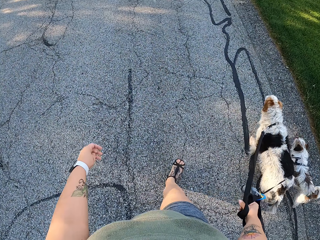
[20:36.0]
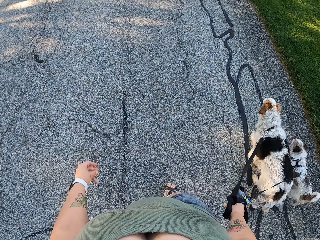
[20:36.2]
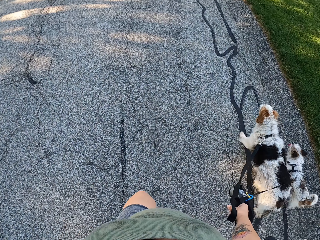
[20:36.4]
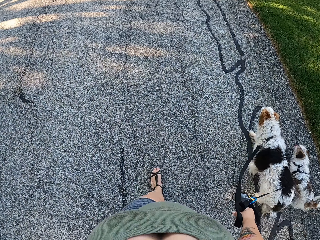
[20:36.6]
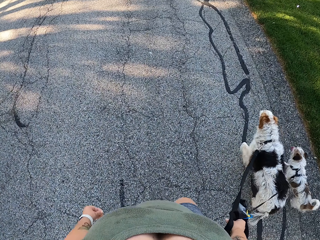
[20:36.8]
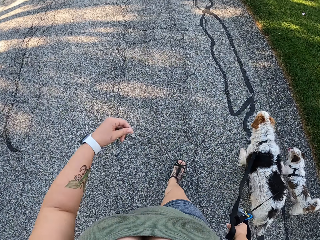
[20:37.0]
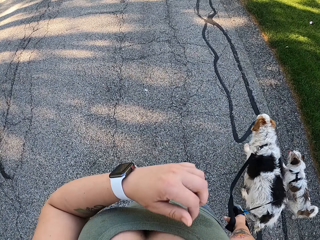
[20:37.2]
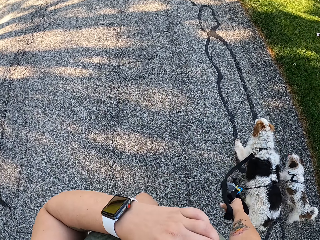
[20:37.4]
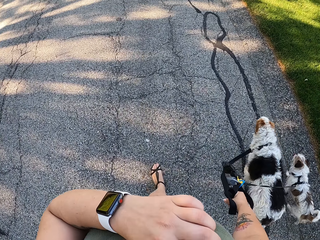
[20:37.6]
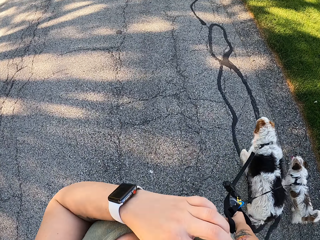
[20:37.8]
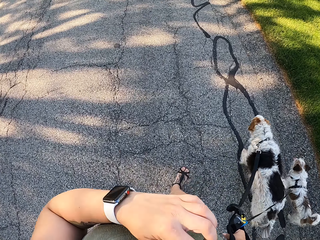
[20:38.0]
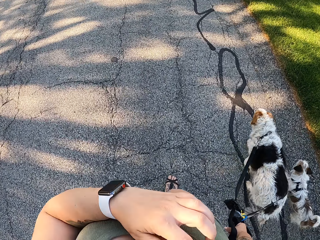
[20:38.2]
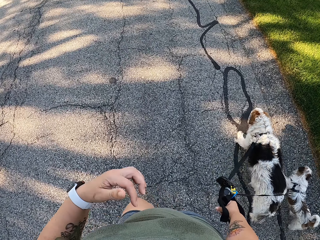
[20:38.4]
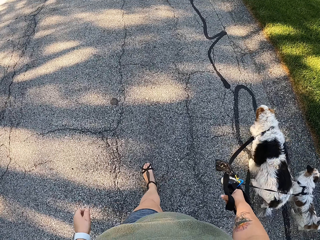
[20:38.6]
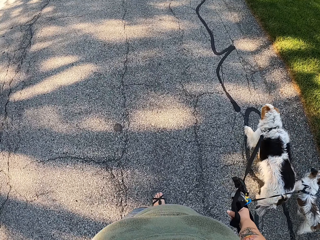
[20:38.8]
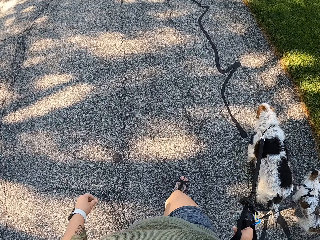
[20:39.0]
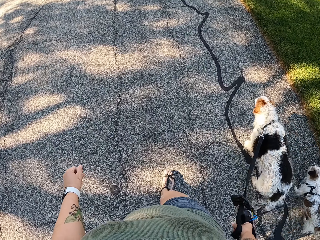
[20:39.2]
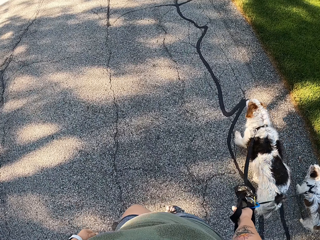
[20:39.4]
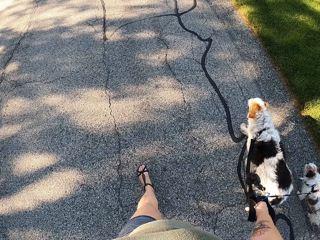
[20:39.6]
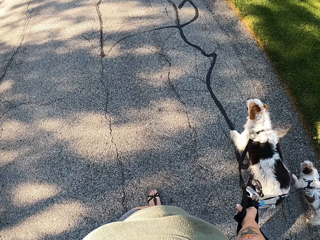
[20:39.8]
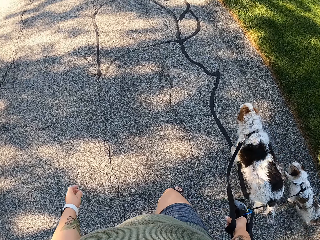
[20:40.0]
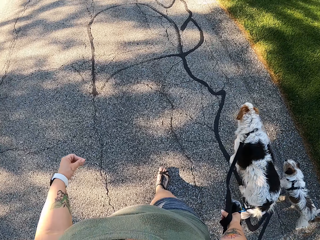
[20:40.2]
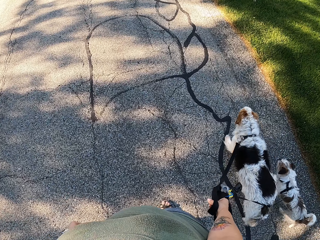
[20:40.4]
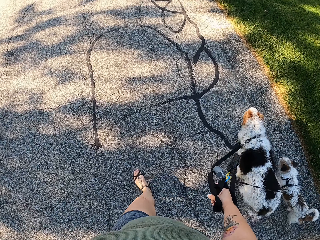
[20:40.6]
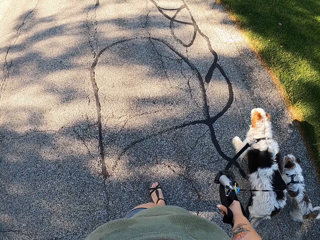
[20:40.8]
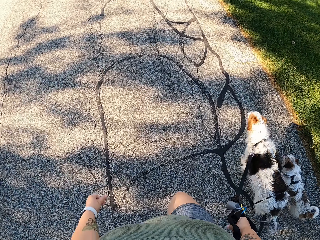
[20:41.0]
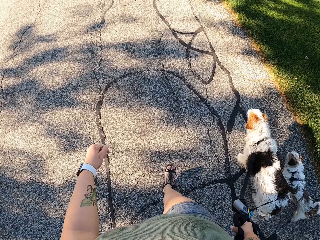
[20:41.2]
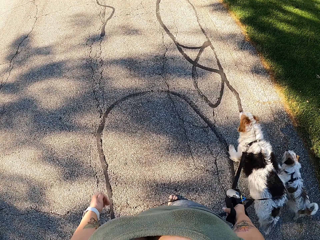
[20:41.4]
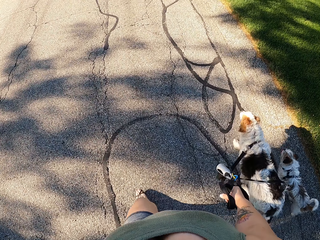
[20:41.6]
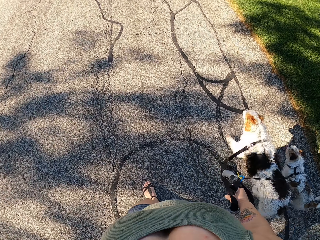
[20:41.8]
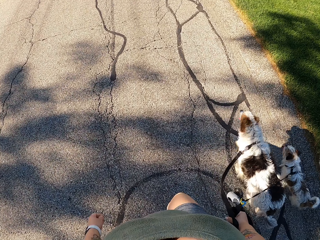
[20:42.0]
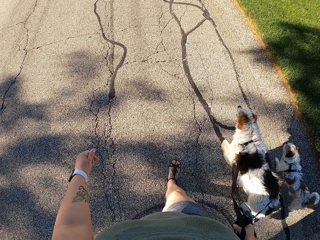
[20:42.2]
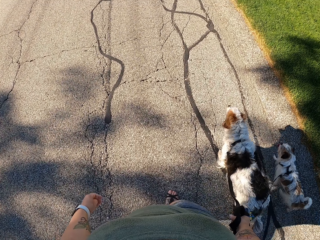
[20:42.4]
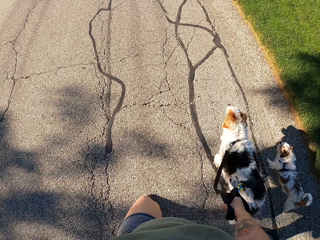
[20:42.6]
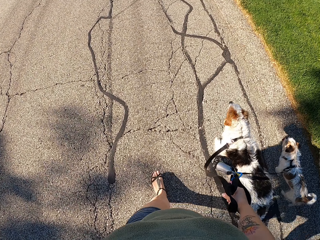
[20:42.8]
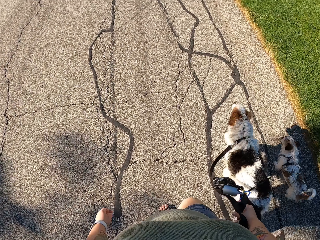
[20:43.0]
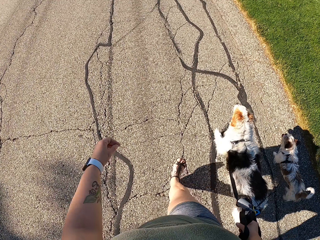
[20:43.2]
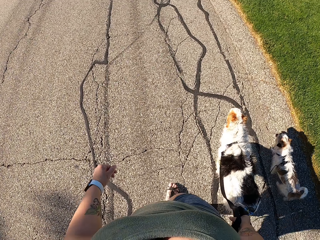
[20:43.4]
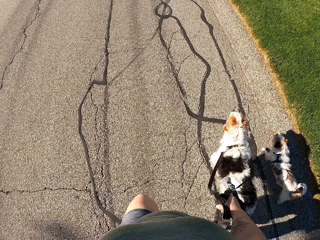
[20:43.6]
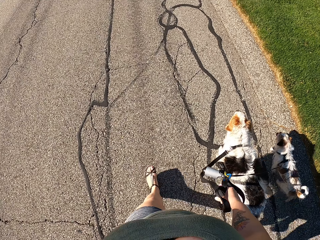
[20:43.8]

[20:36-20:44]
The camera wearer holds something. He pulls his hand off something. He walks the dogs on the road.

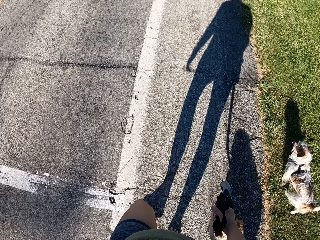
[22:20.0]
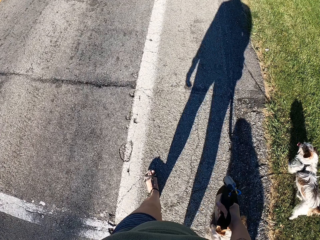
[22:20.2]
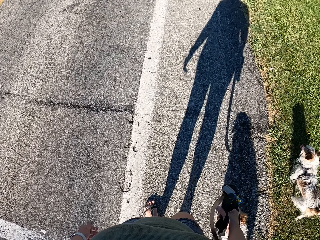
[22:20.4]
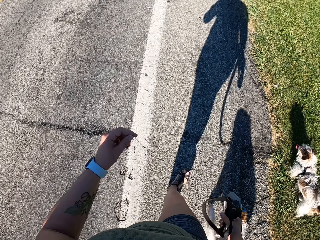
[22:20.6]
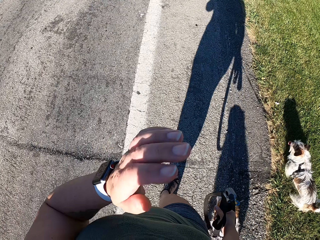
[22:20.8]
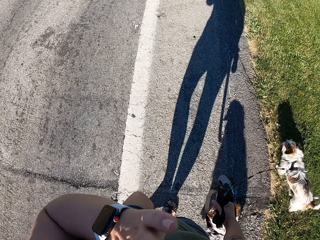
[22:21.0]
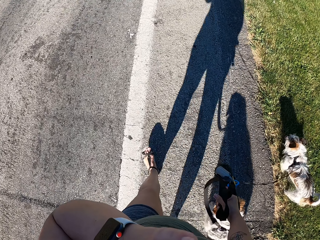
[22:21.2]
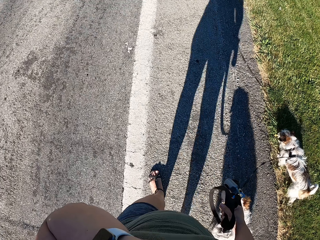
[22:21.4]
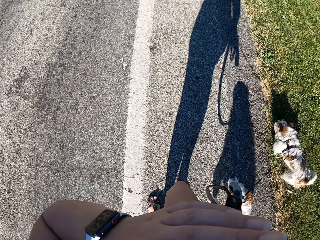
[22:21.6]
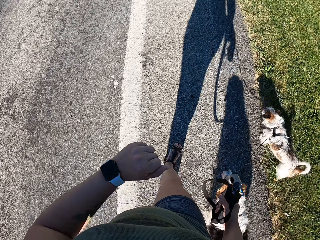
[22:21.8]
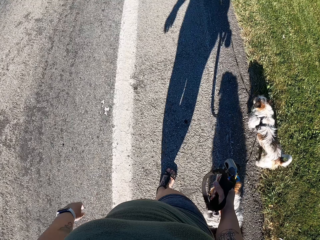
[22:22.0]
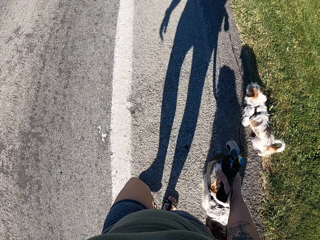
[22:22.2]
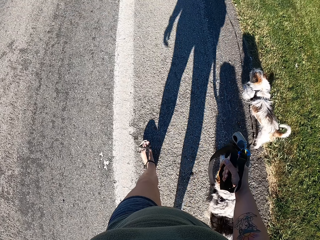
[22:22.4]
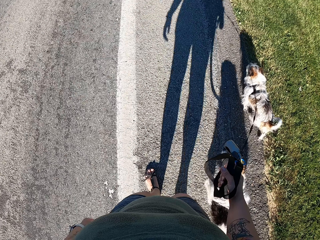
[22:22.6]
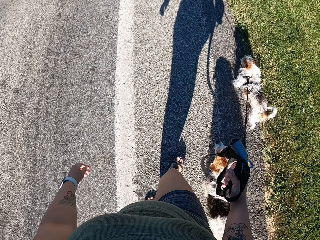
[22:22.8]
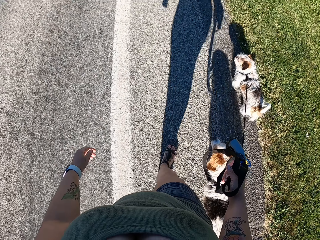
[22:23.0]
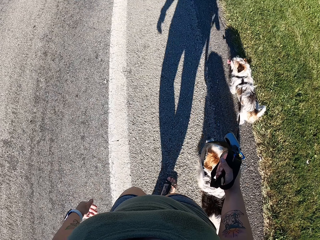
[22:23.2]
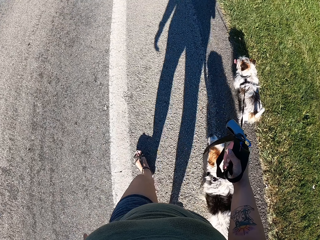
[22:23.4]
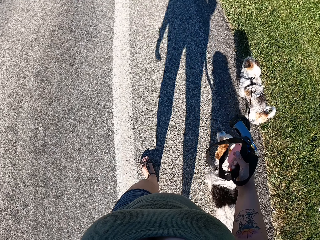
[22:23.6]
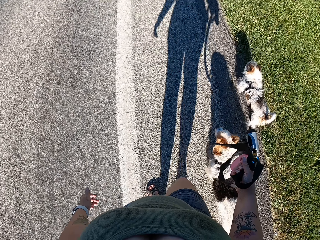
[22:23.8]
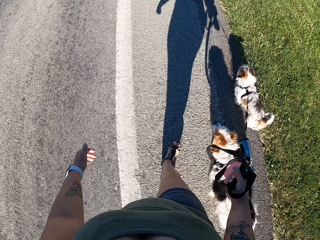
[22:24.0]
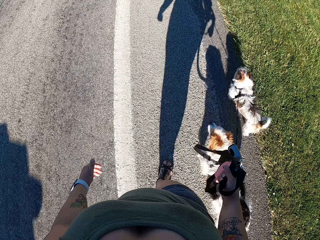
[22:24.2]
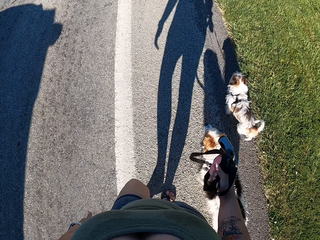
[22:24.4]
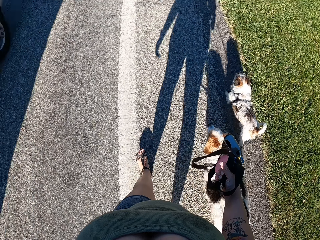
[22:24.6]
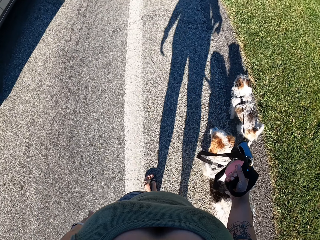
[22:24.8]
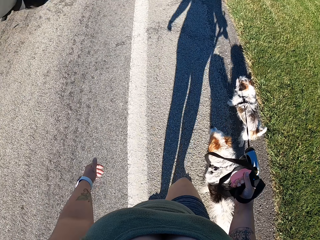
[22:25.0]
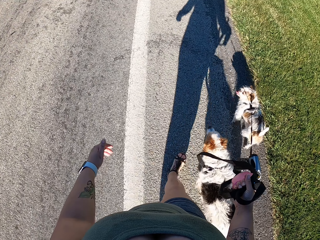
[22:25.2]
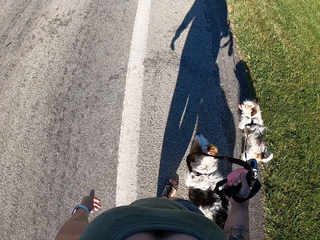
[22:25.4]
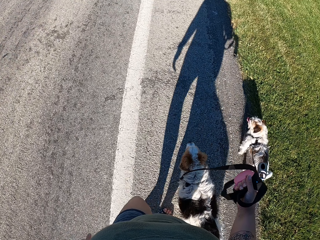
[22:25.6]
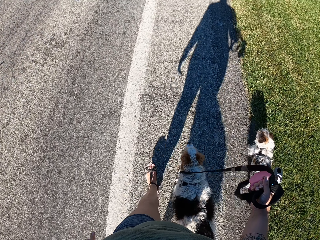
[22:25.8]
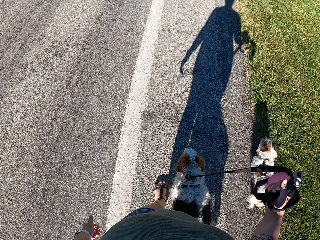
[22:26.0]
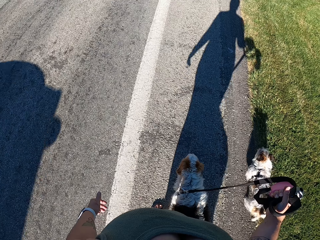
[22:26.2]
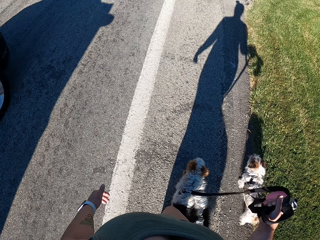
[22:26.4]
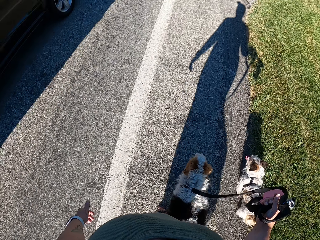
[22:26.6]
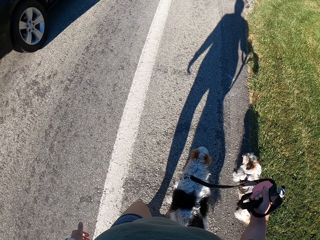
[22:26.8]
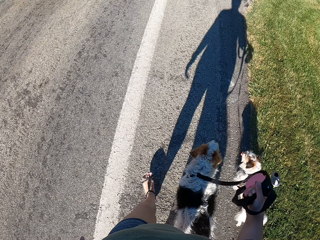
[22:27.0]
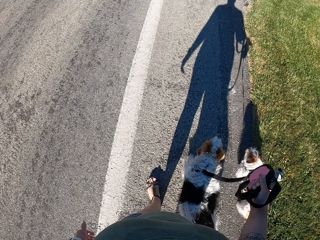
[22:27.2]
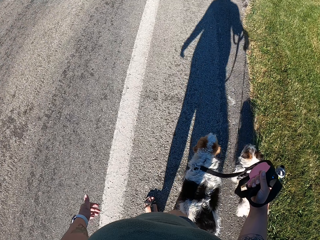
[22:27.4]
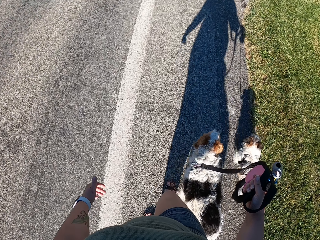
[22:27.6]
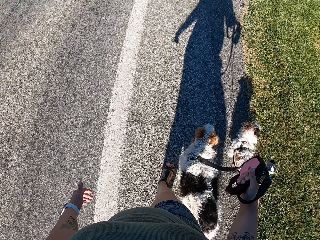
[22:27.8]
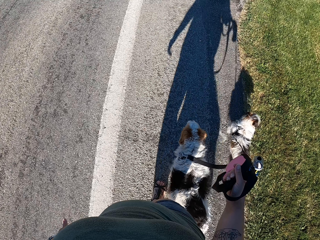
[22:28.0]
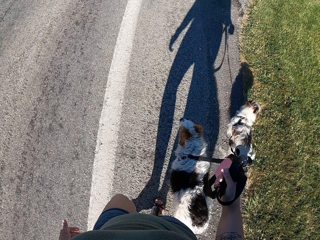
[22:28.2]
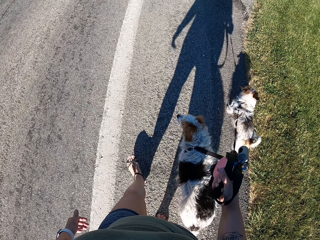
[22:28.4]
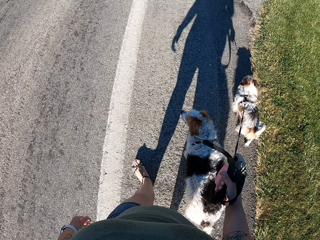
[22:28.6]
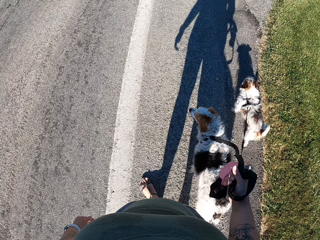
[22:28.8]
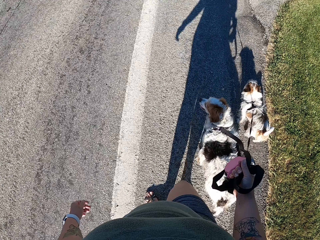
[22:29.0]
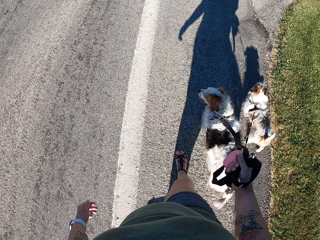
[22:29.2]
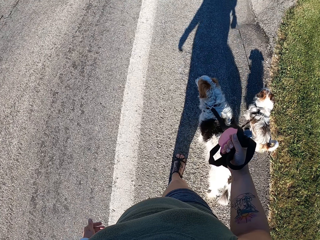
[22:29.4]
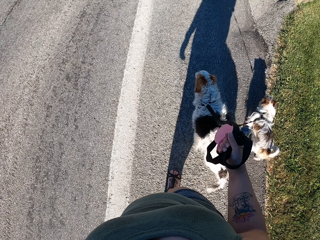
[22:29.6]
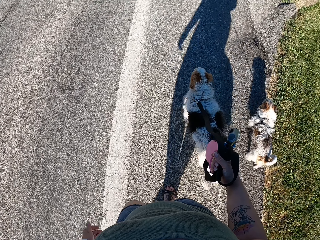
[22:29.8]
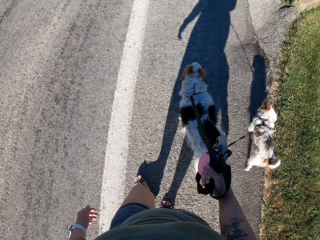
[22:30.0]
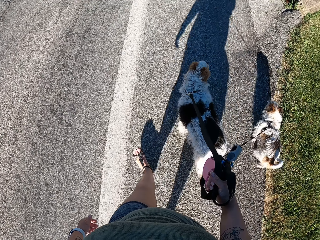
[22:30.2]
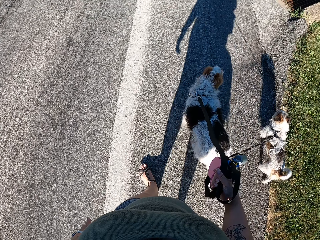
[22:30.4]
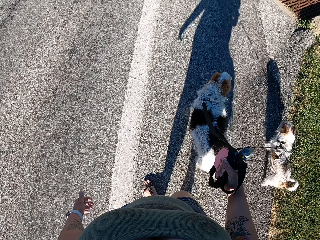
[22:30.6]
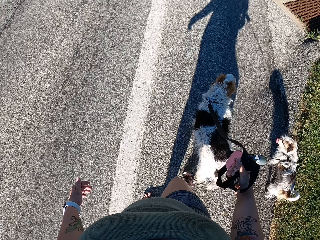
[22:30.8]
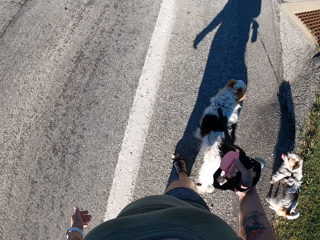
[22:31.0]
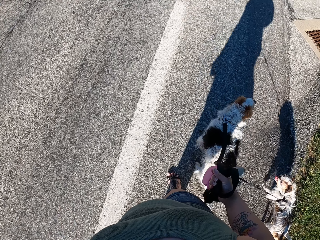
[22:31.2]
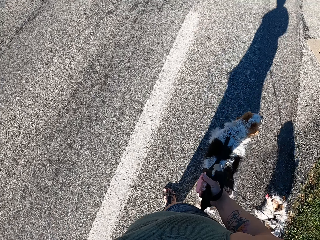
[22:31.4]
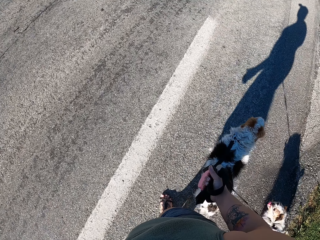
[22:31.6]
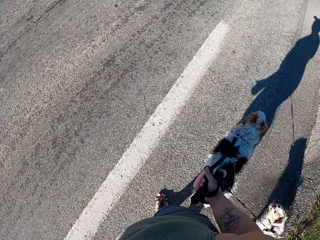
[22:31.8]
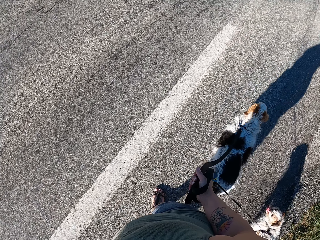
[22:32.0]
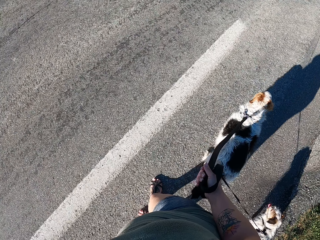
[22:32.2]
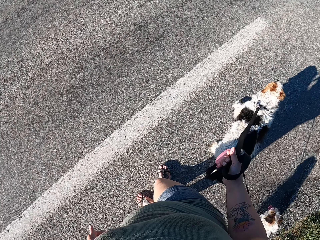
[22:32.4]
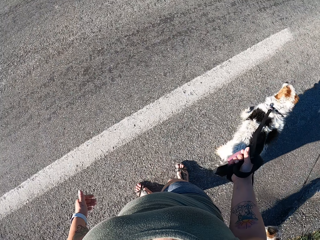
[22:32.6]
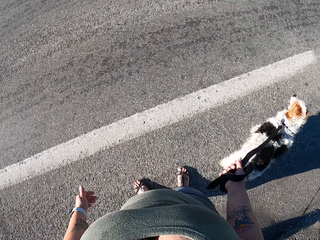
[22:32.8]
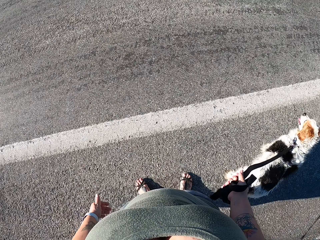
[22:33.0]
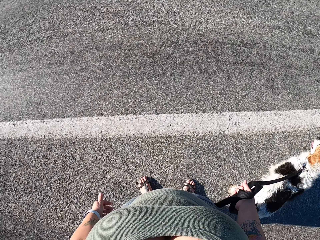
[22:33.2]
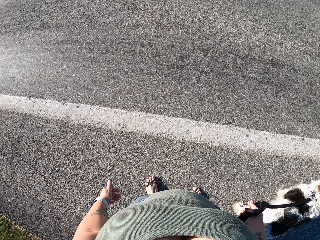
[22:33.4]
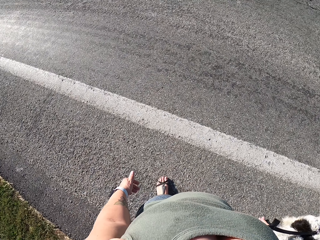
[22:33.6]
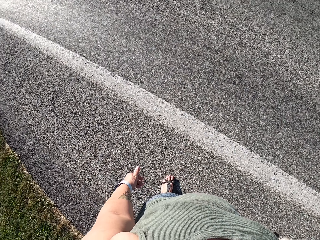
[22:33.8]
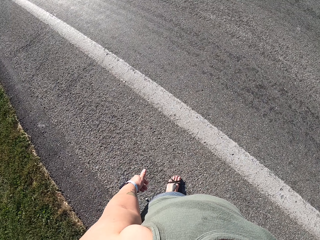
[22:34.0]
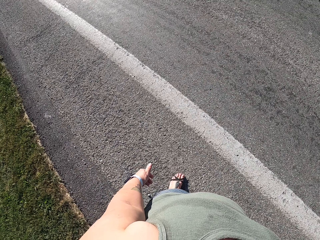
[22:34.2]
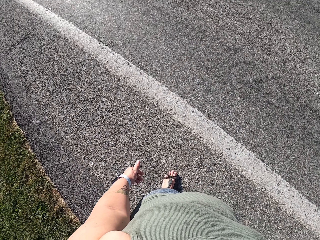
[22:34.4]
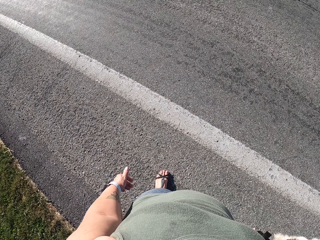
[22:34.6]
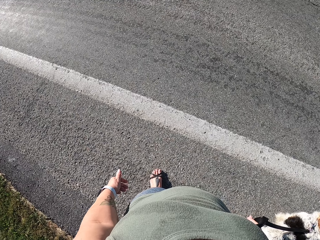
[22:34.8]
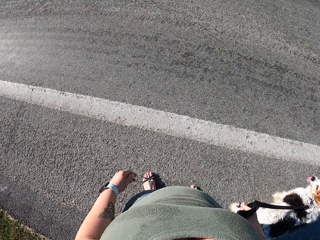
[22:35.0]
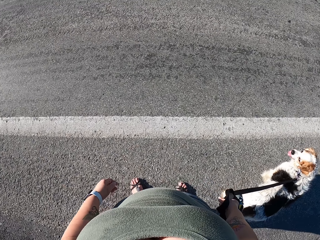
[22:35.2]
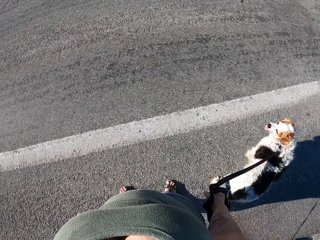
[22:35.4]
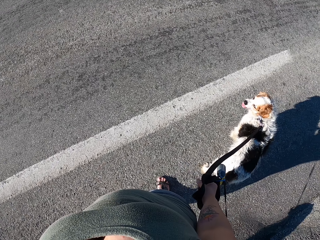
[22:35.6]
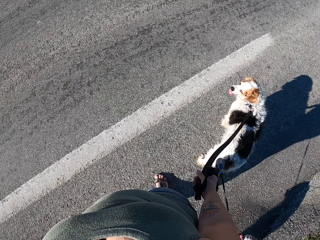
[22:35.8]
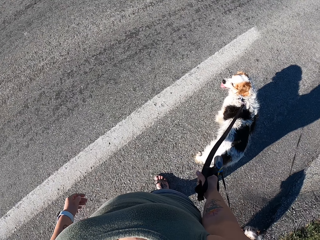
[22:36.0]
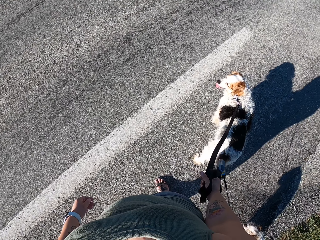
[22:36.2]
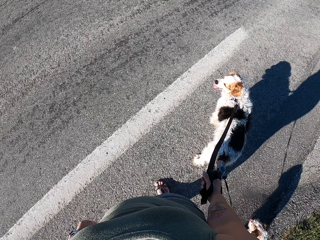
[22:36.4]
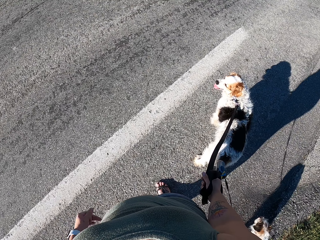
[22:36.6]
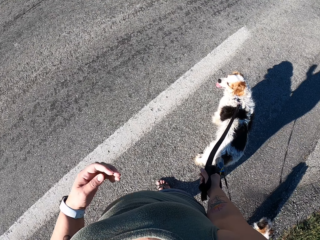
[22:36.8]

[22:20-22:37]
The camera wearer holds something. She pulls her hand off something. She walks the dogs on the road. She stops on the road.
